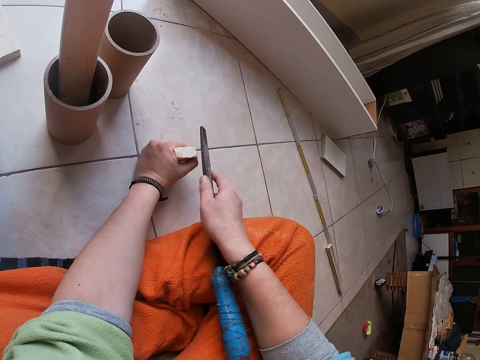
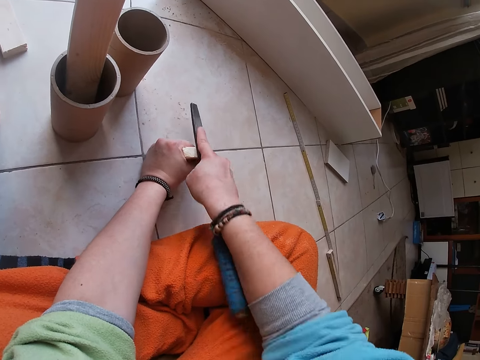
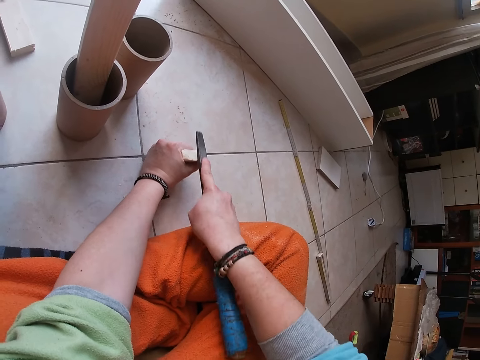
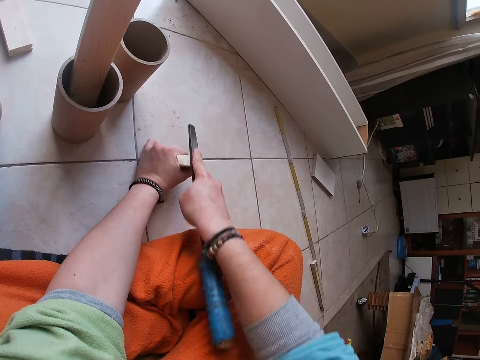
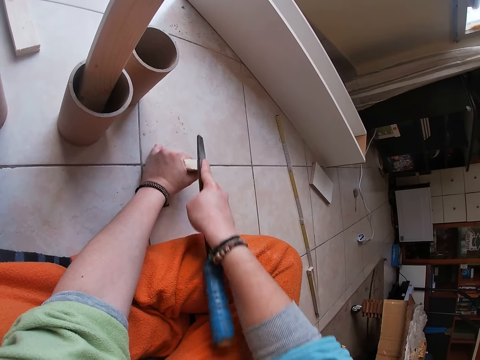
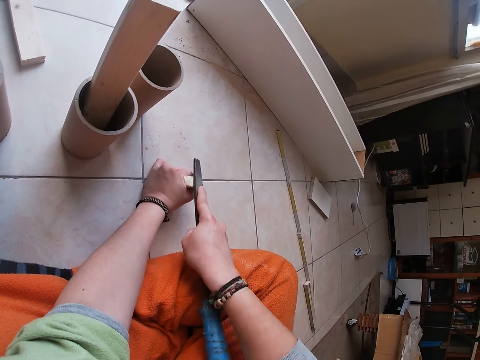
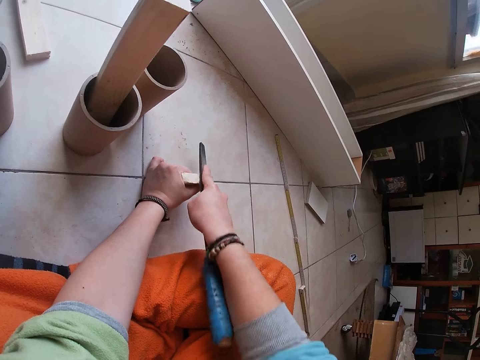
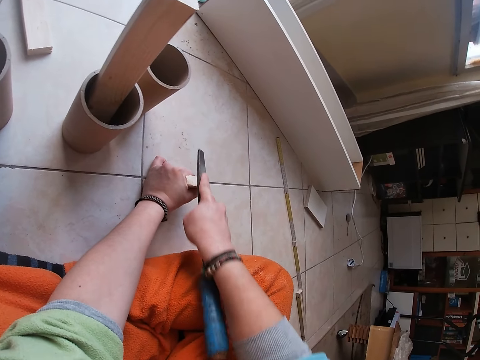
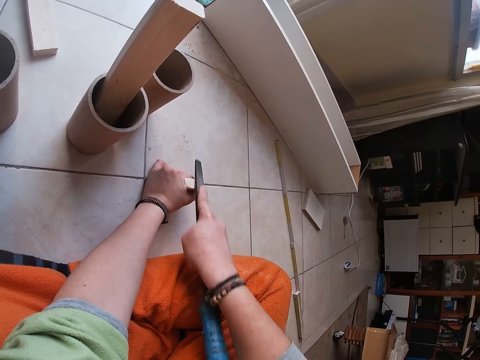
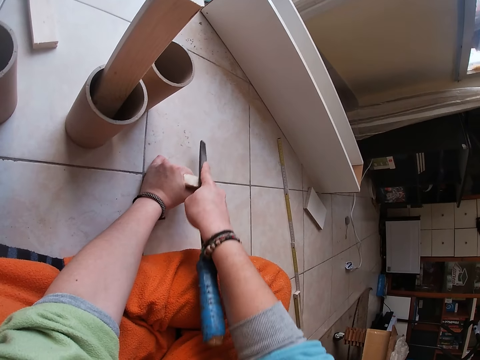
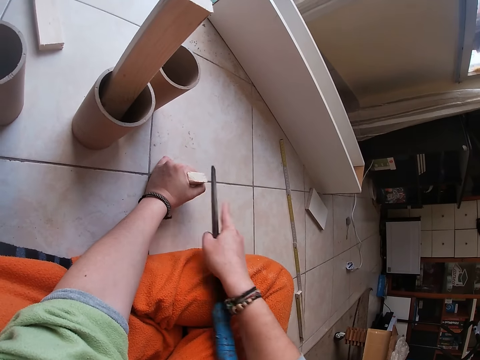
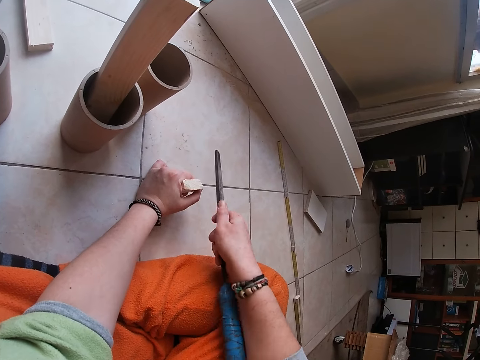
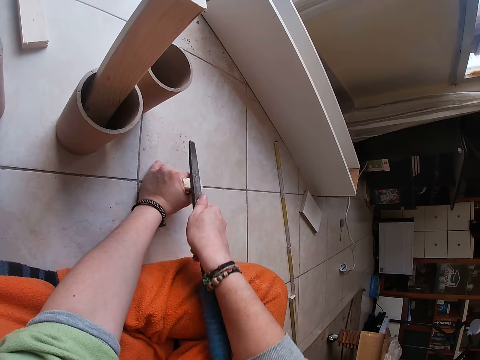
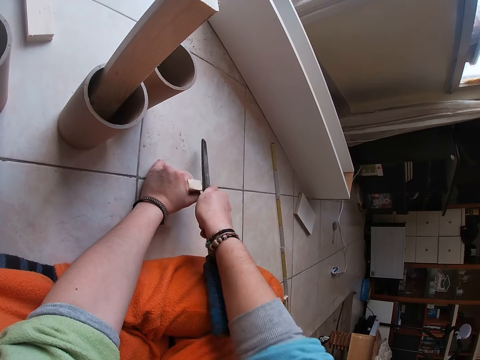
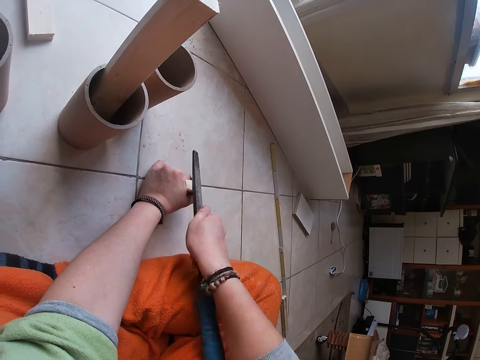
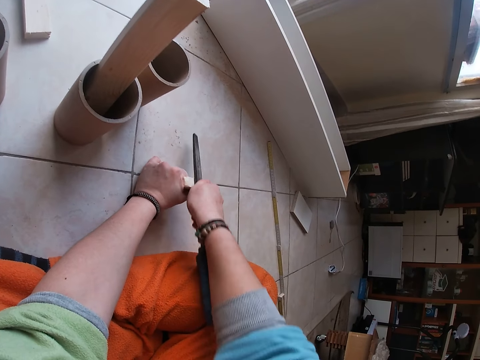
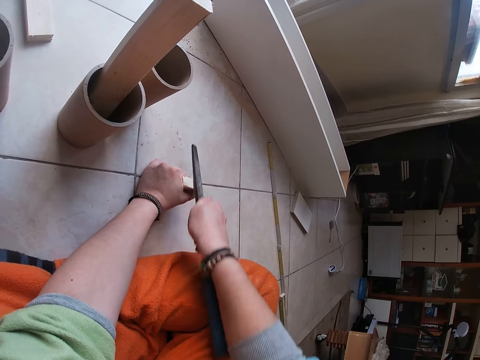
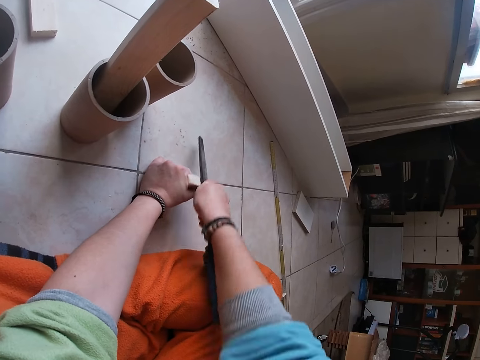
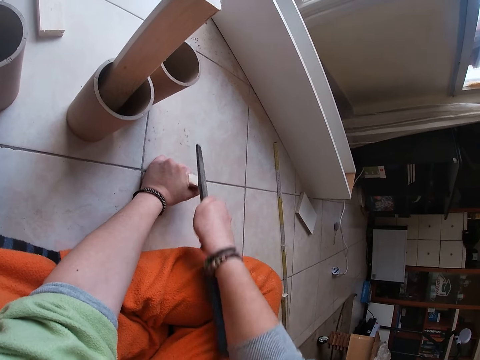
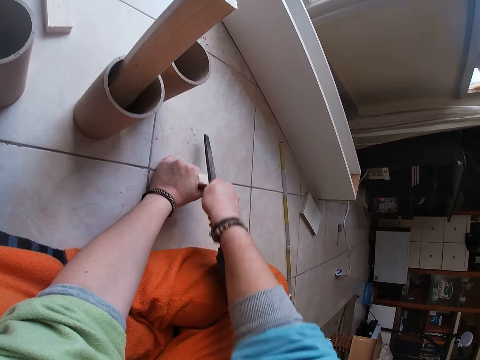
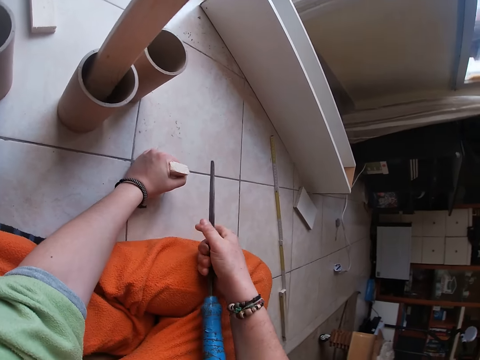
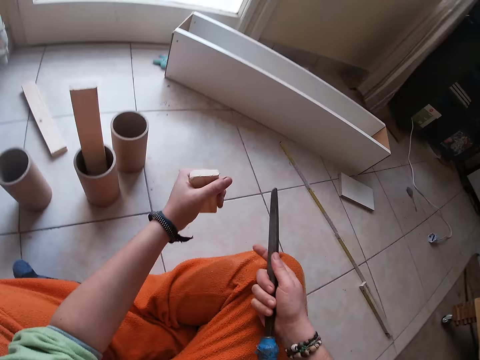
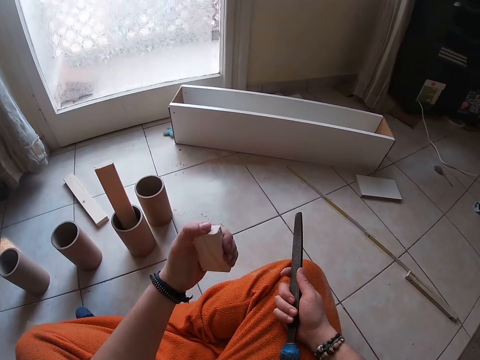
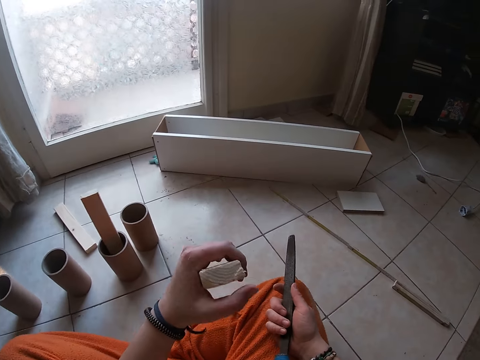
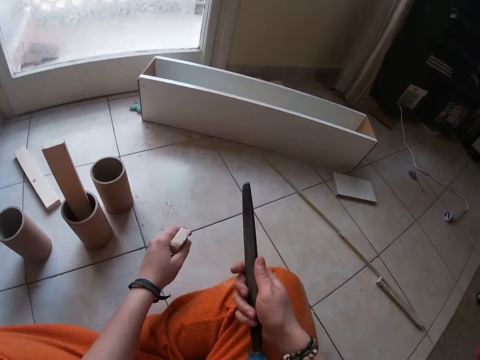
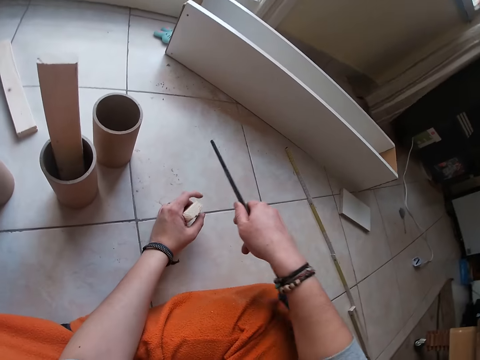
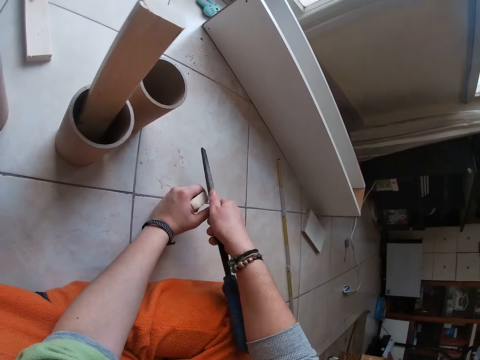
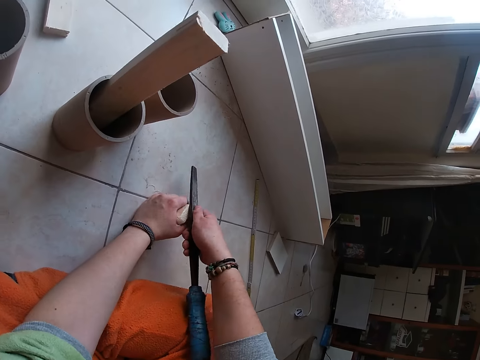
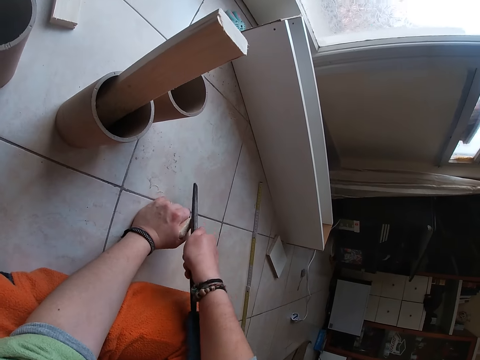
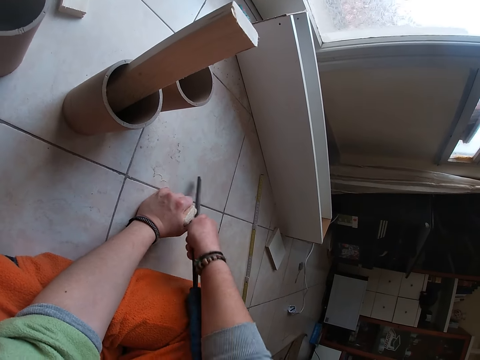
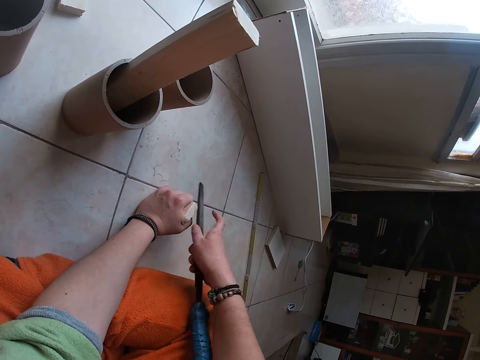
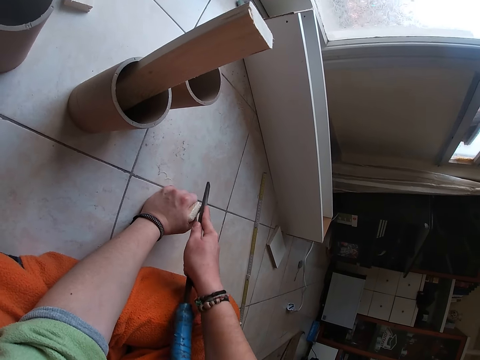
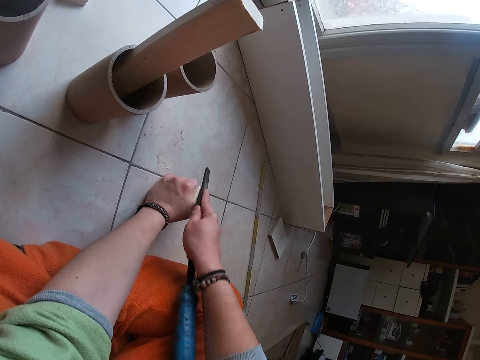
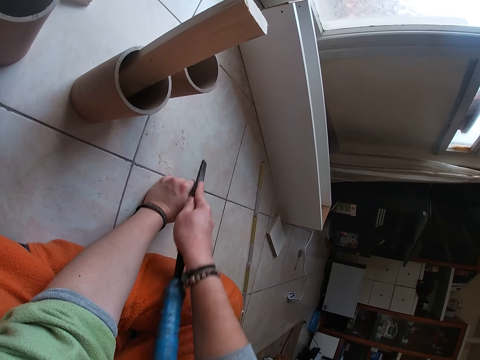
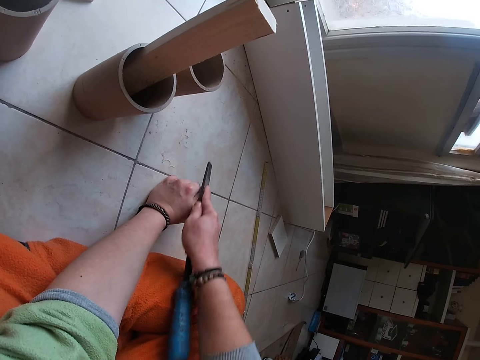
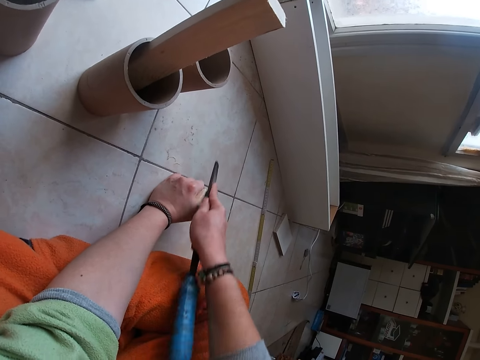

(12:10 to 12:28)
The camera wearer looks at the wood. They place the wood on the floor. They sharpen the edges of the wood with a file.

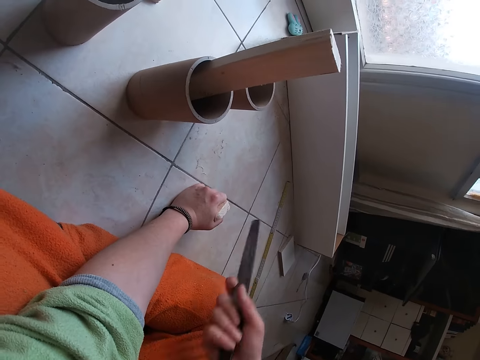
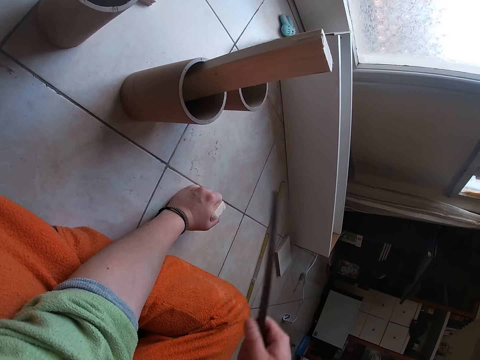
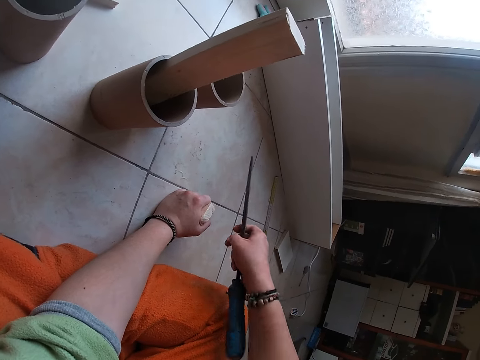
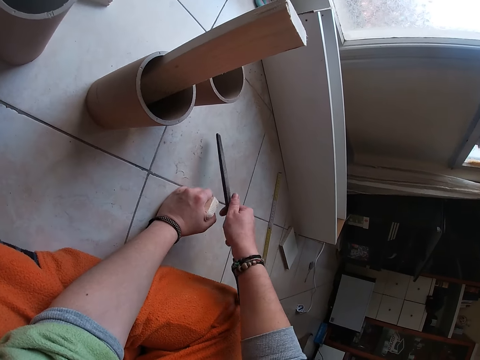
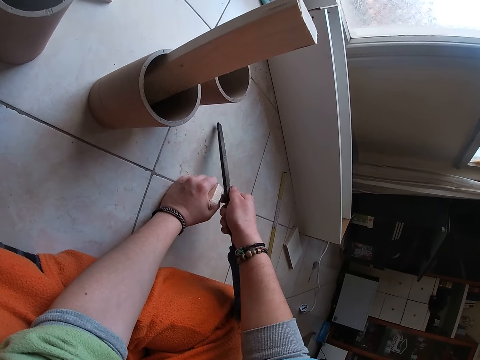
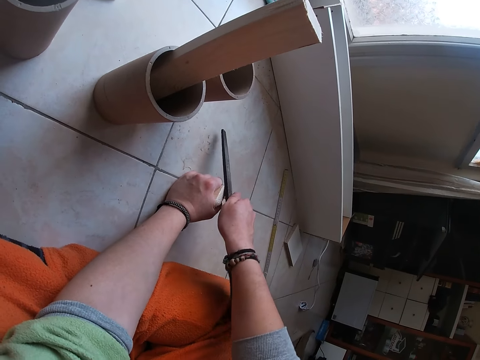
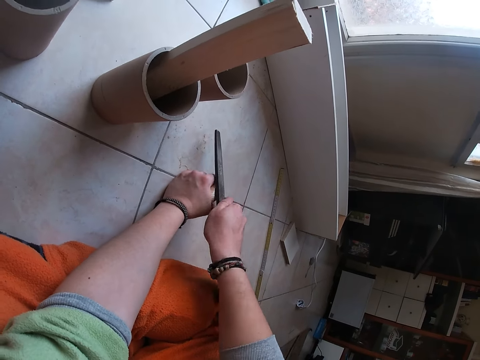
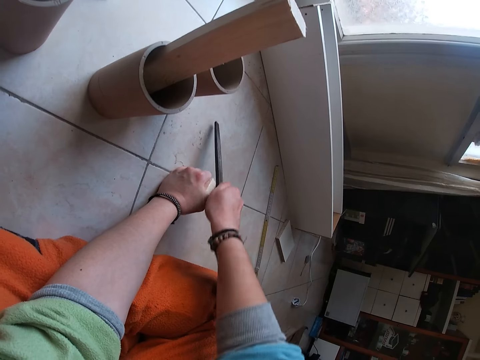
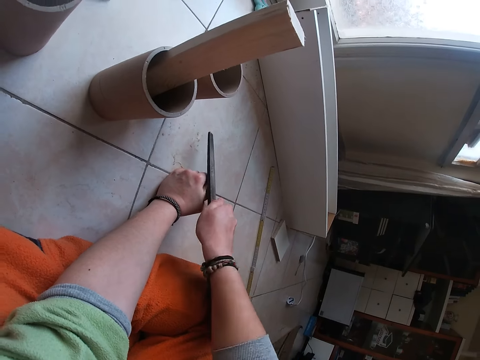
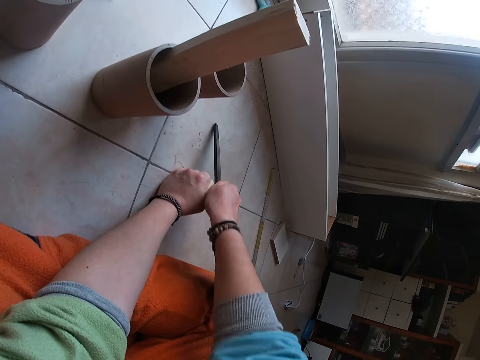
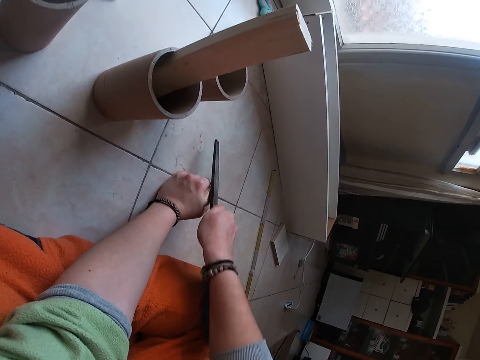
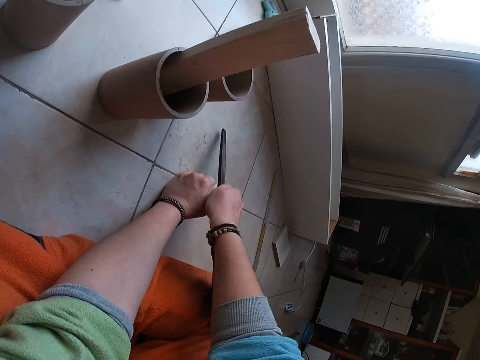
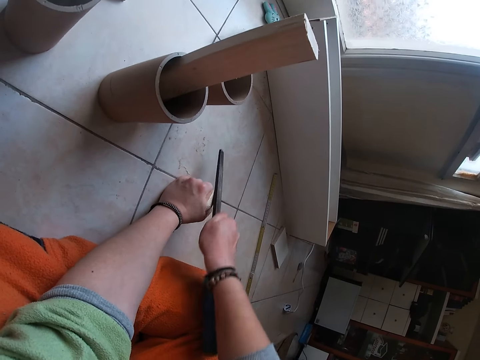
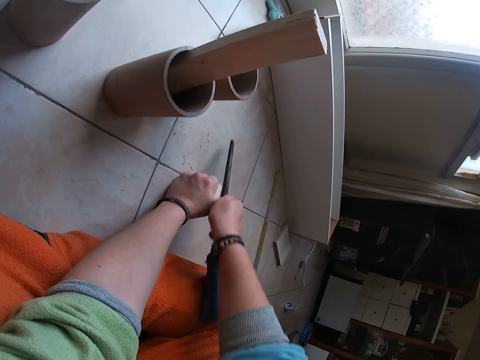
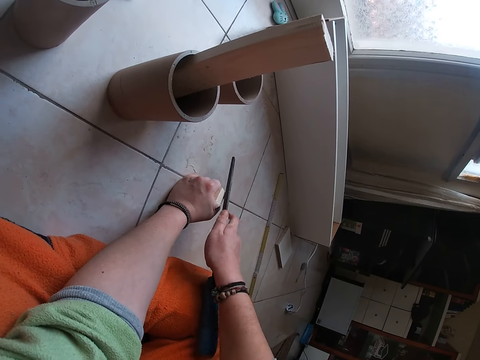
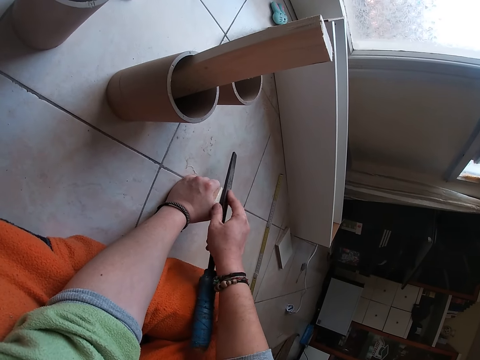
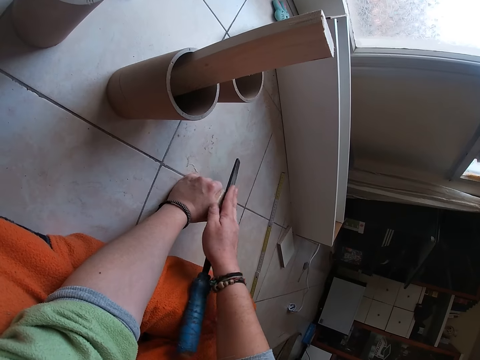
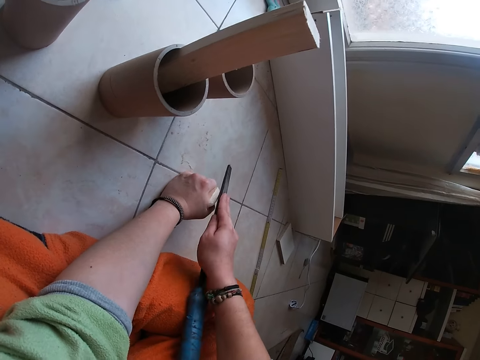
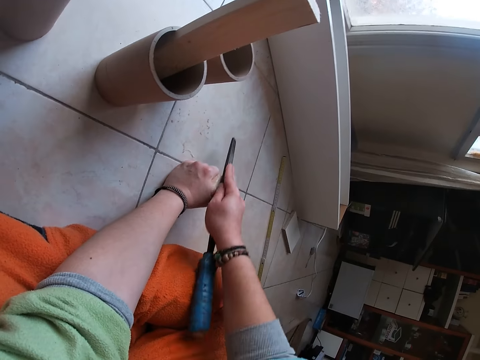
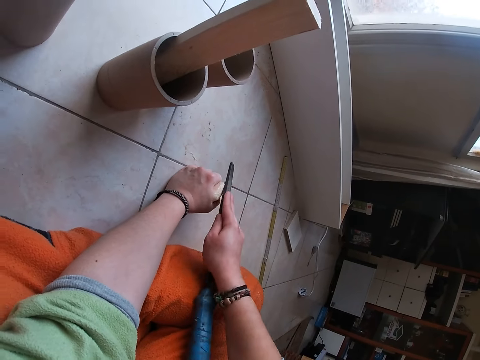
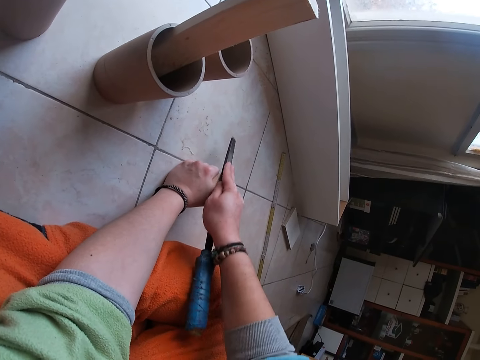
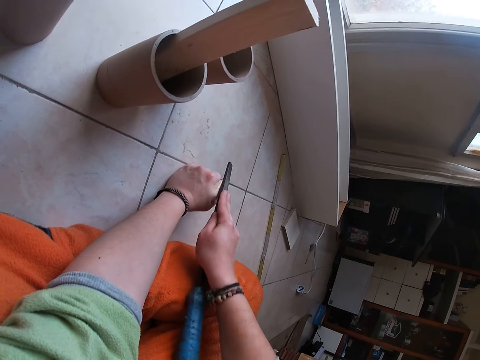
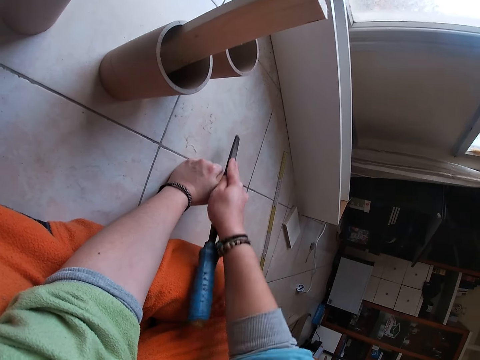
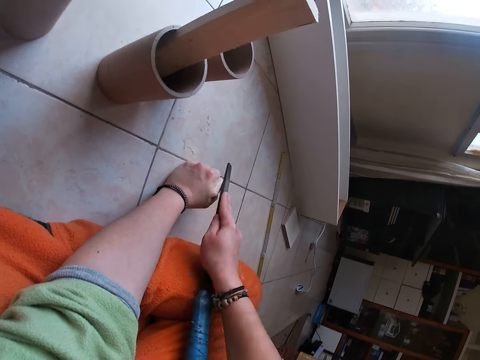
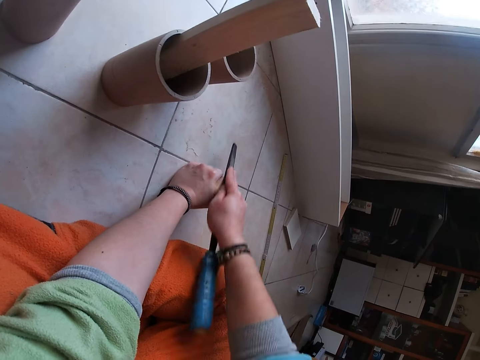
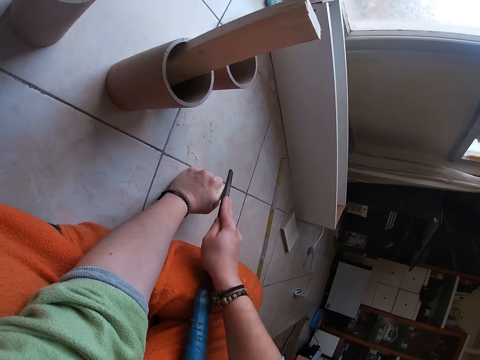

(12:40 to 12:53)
The camera wearer adjusts the file in his hand. He sharpens the edges of the wood with the file.
